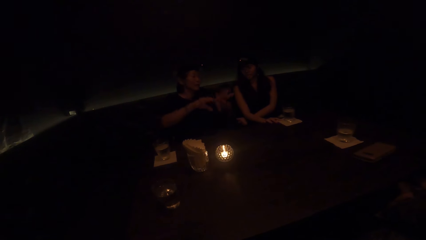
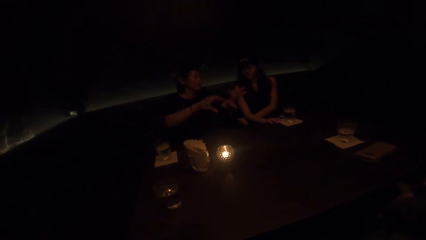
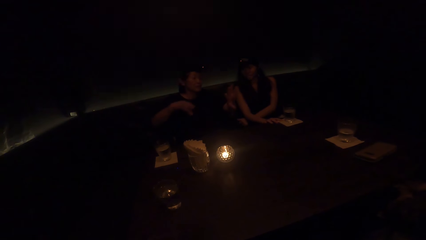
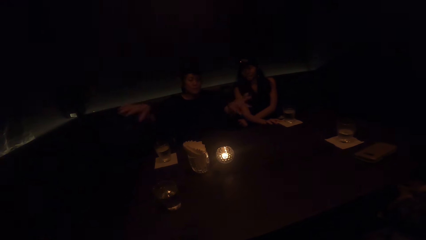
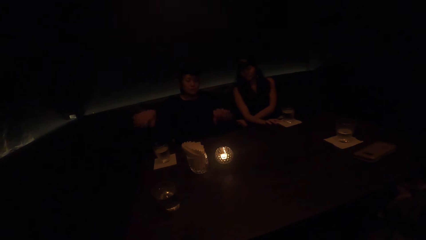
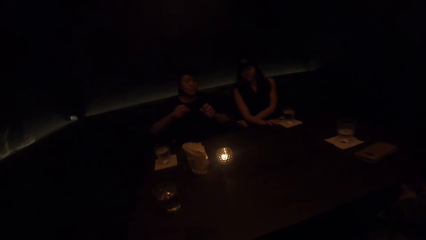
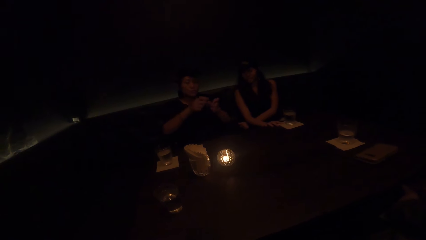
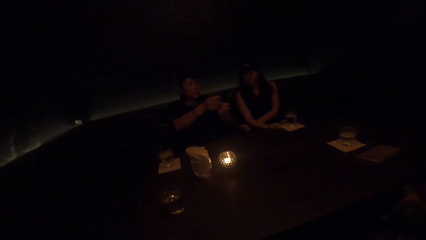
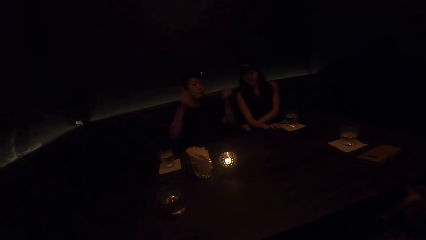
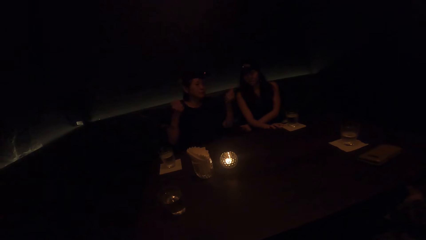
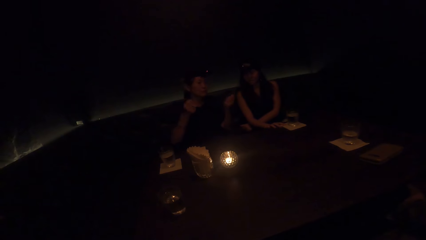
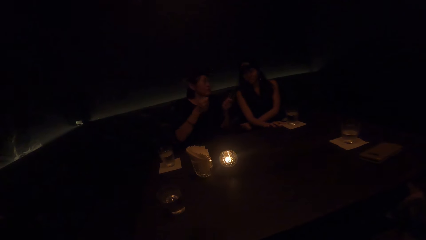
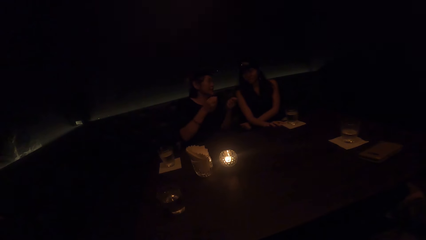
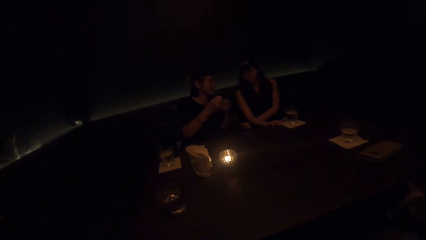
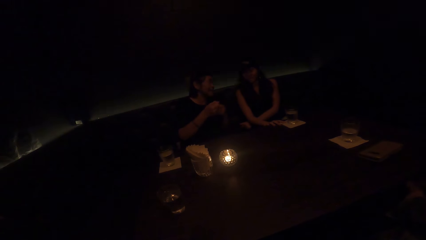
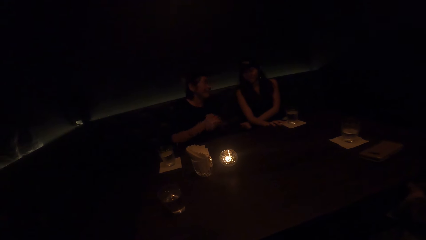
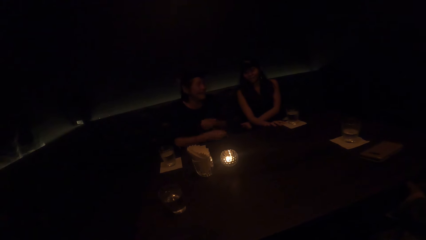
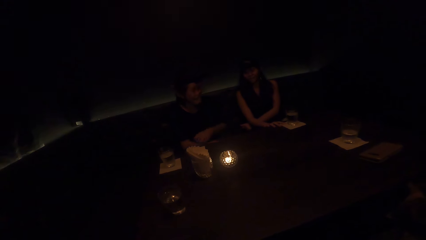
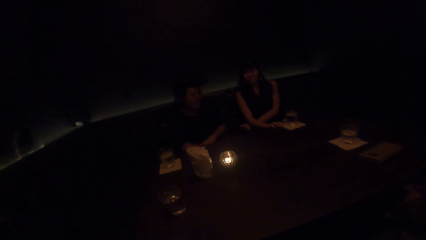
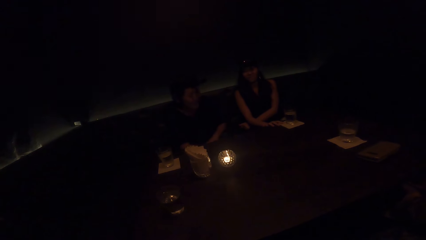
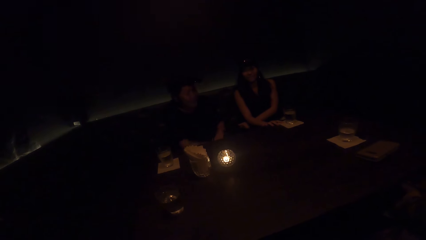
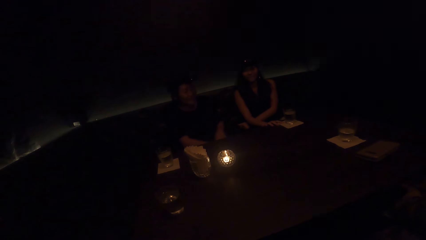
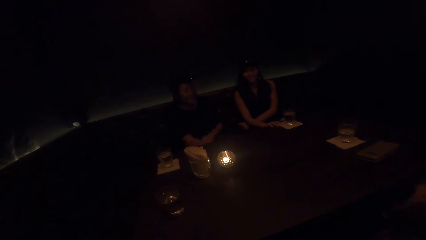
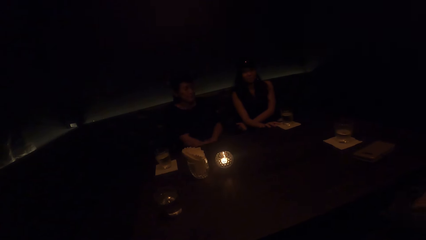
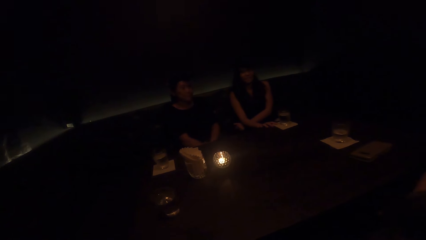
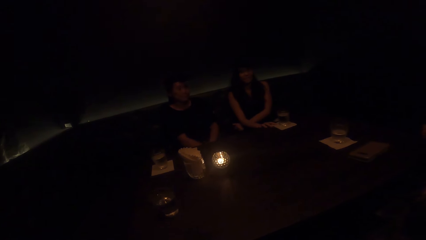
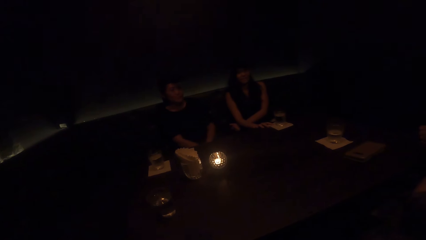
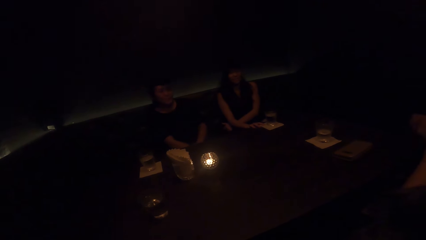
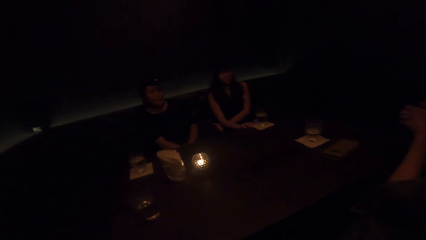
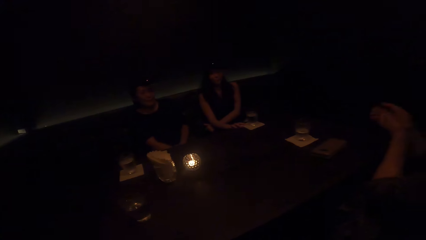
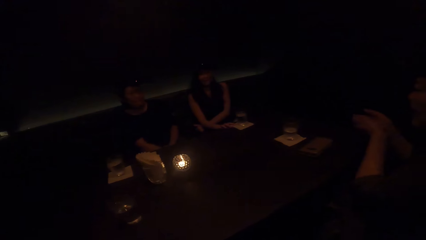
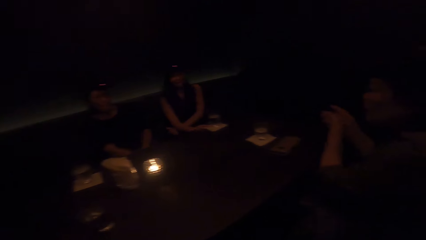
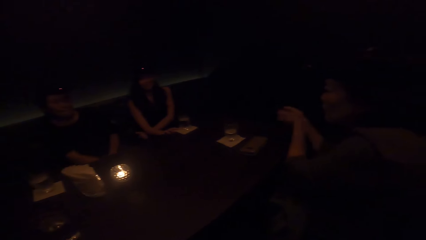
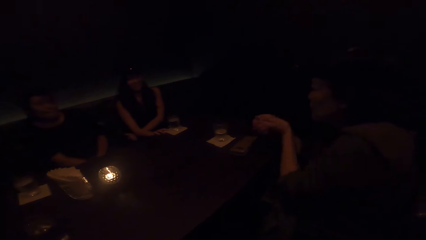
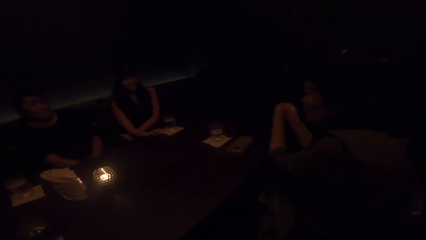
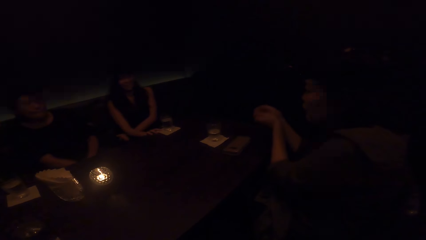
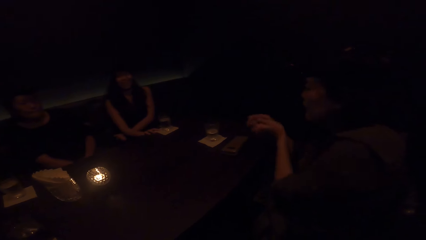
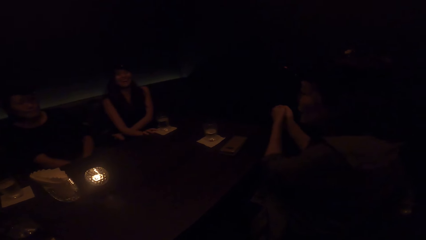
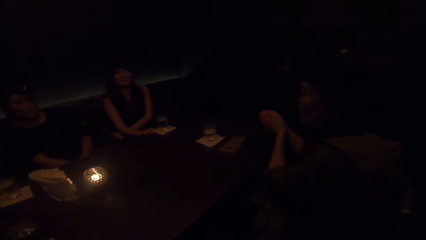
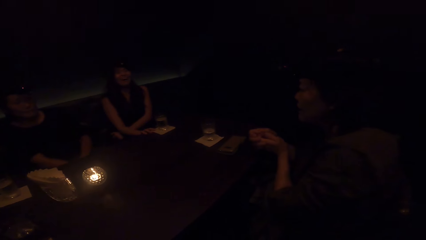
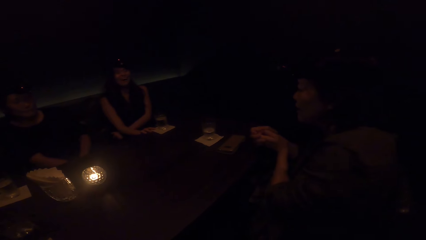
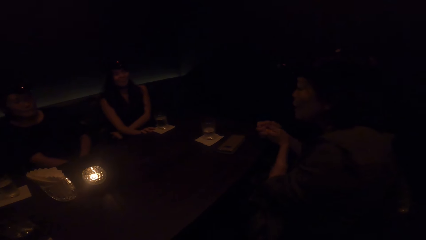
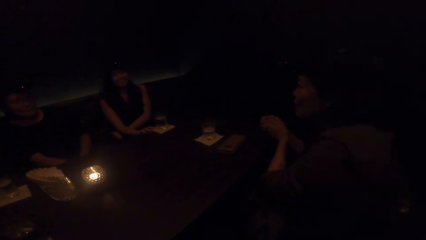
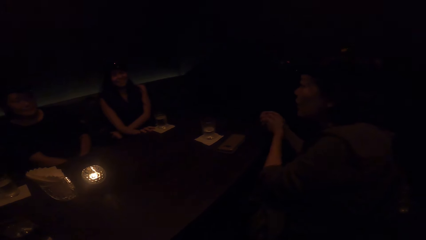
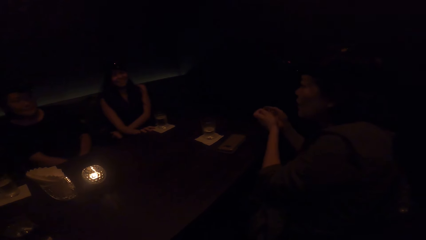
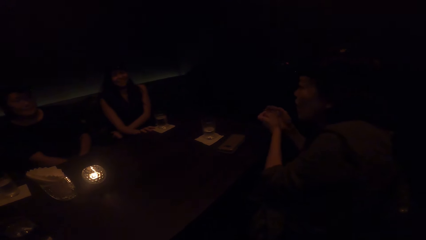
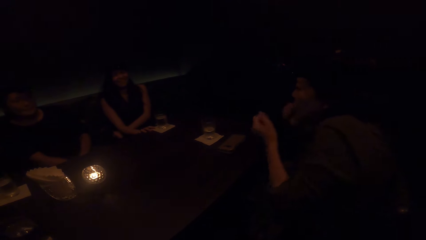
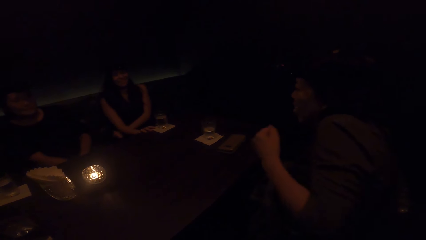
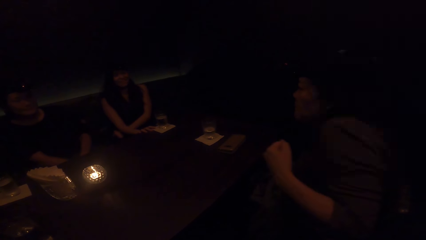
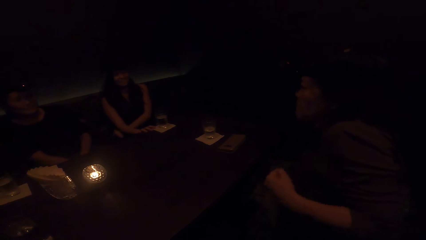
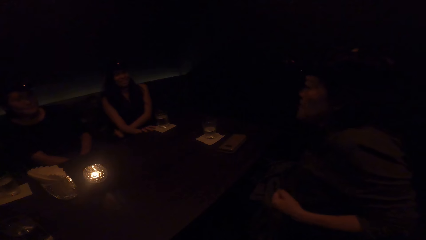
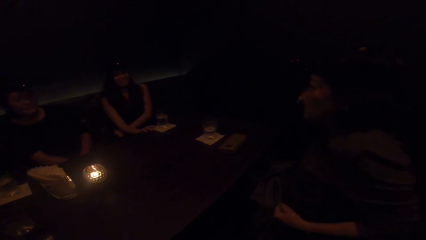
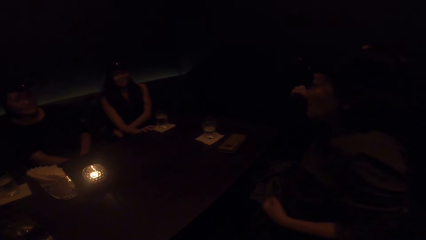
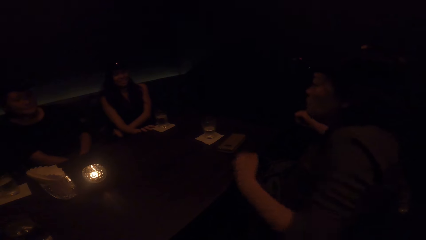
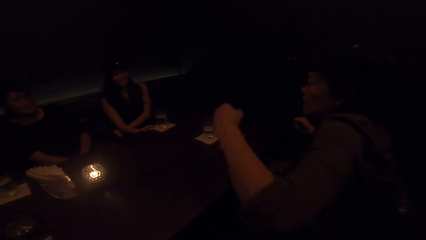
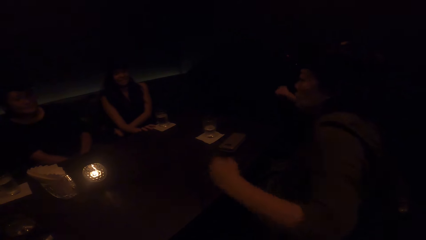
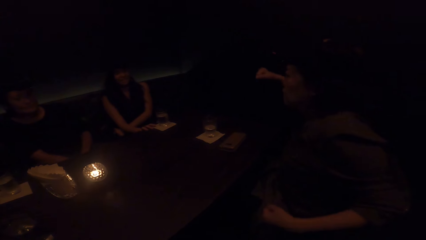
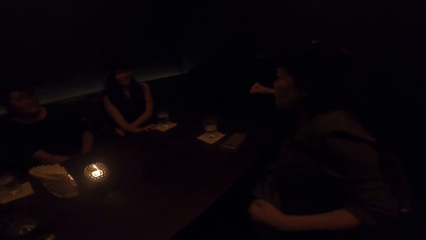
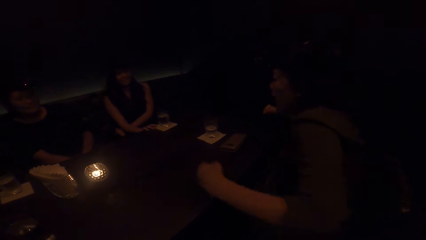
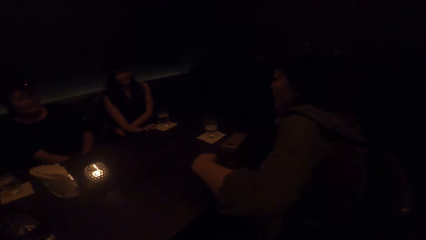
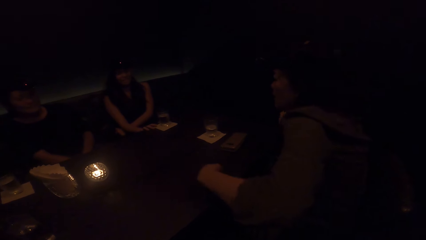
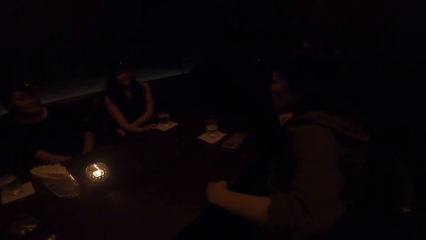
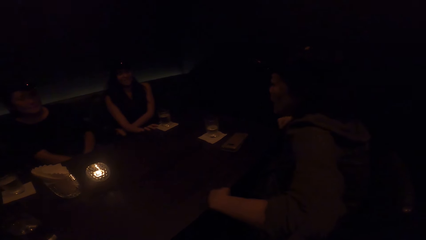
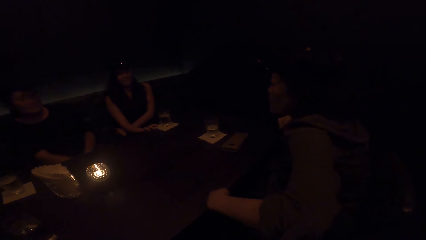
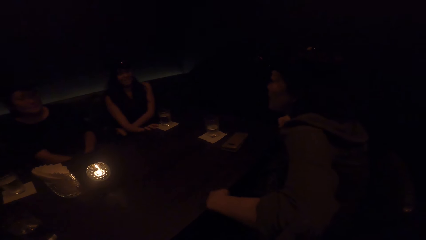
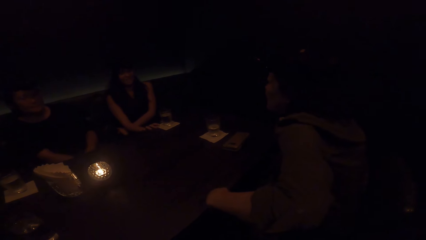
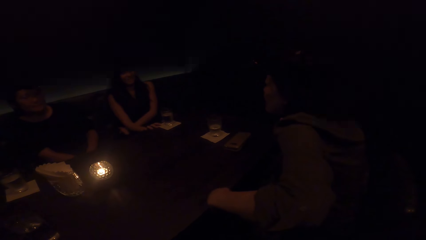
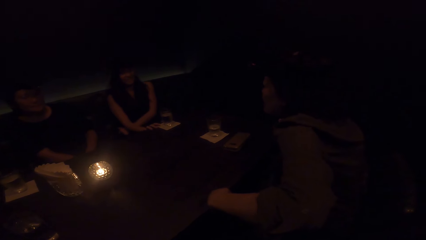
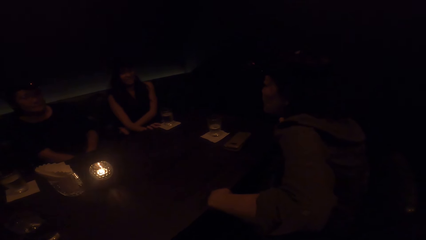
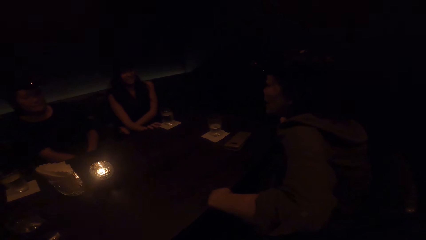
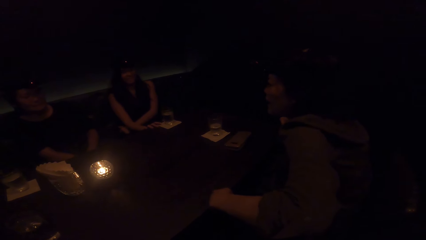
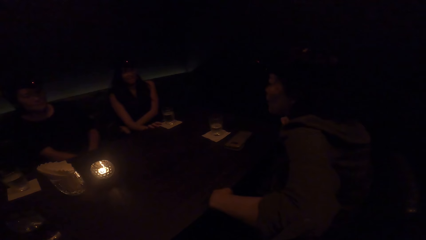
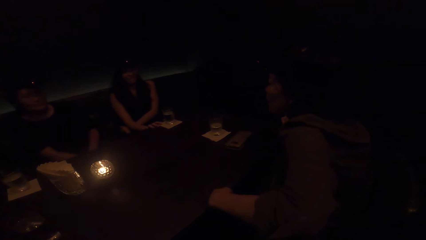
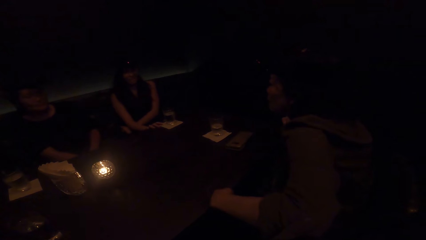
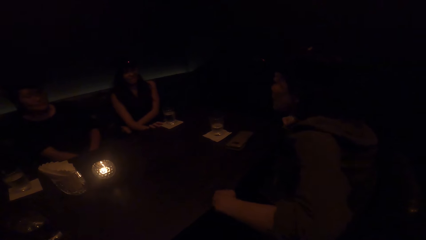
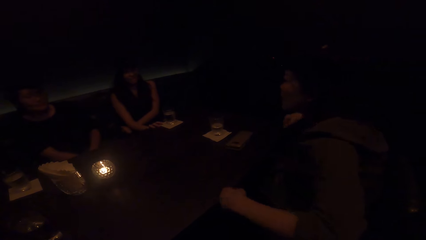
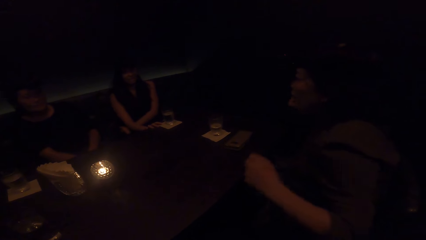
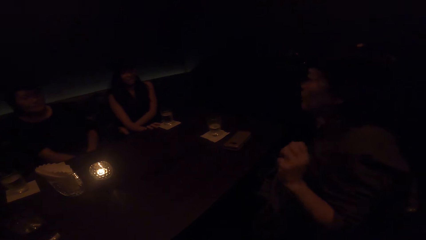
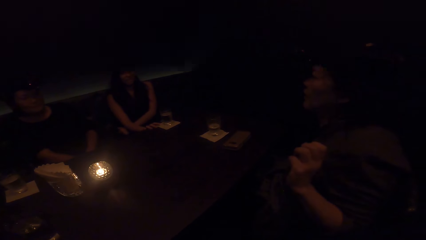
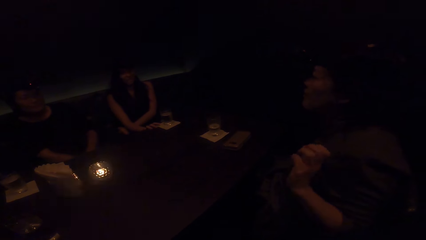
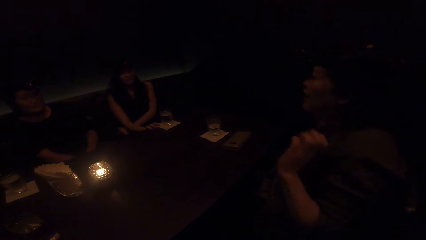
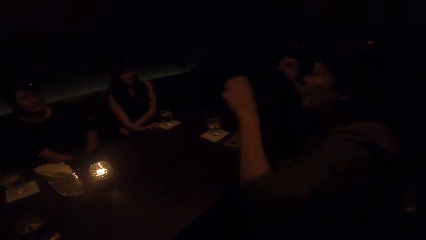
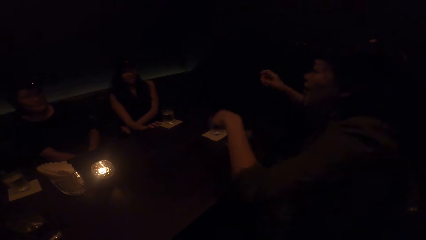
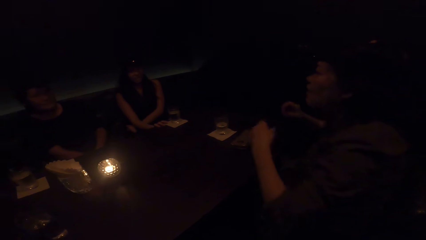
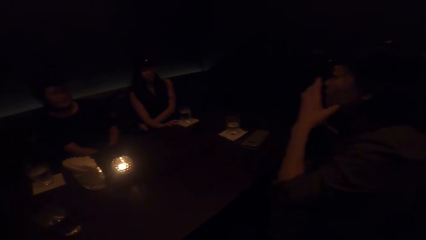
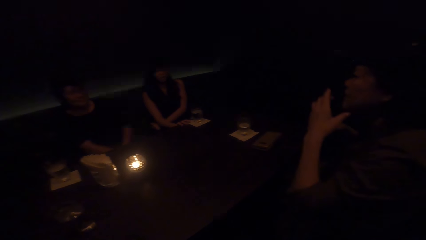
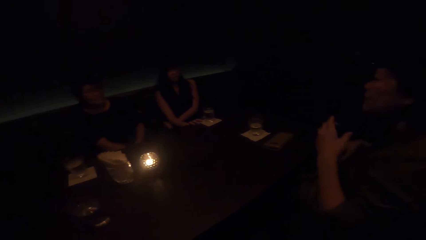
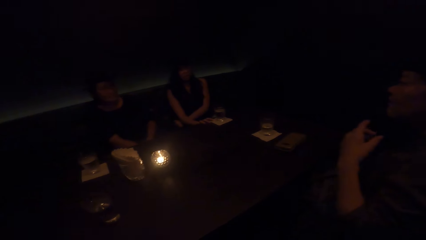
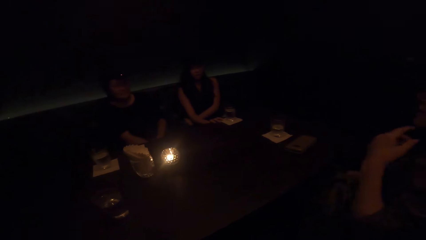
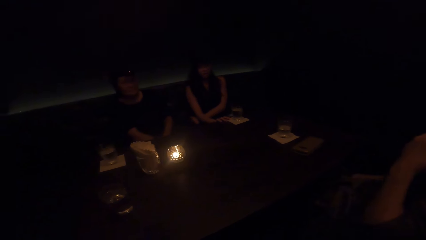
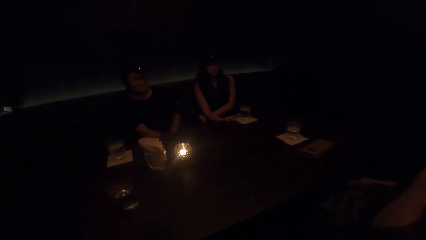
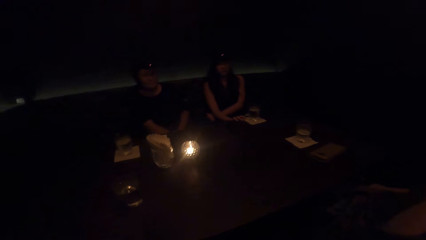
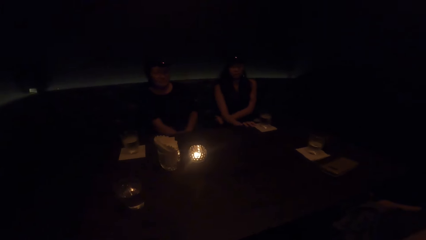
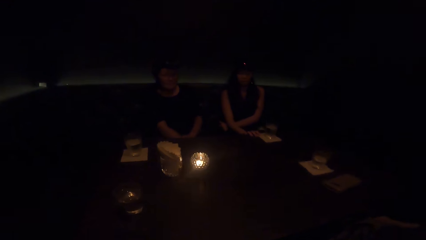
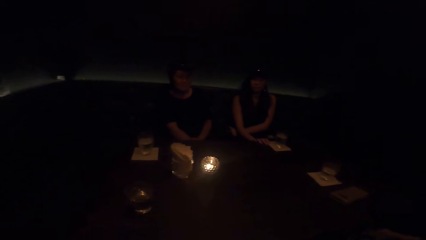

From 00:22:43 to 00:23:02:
A woman converses. Another woman stops demonstrating with both hands. A third woman converses. Another woman converses. A woman demonstrates with both hands. A woman shakes her hand. The woman stops demonstrating with both hands. The woman demonstrates with both hands. The camera wearer converses.
